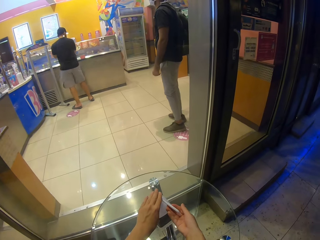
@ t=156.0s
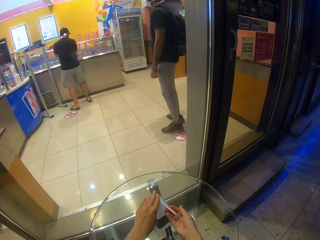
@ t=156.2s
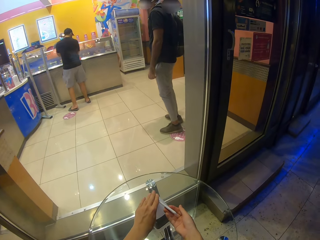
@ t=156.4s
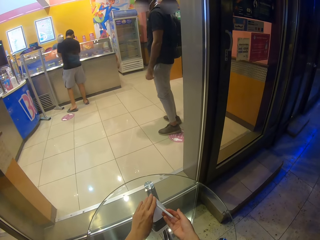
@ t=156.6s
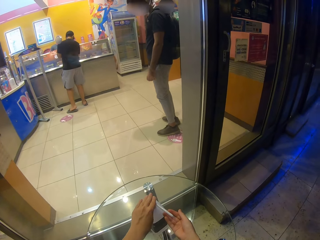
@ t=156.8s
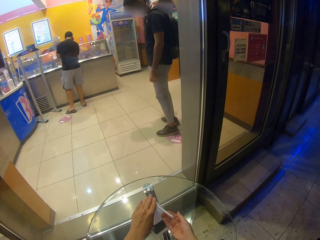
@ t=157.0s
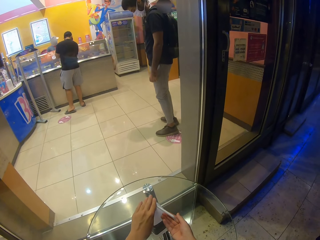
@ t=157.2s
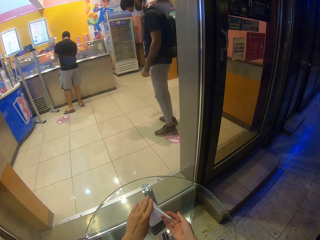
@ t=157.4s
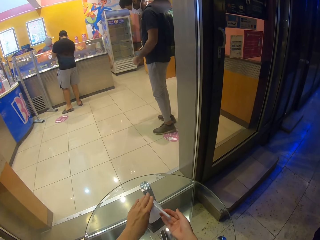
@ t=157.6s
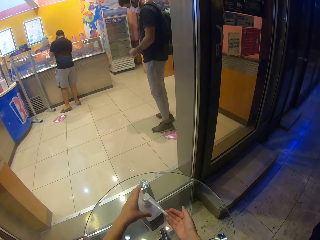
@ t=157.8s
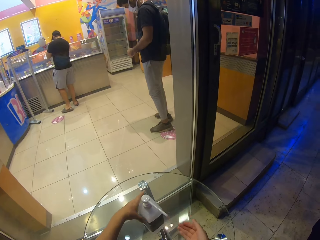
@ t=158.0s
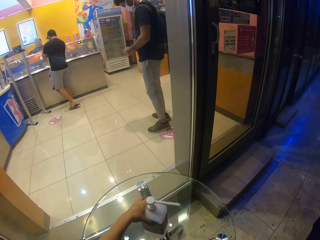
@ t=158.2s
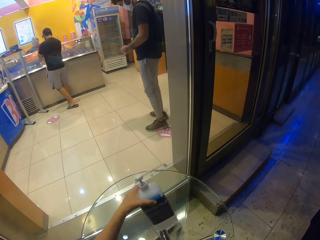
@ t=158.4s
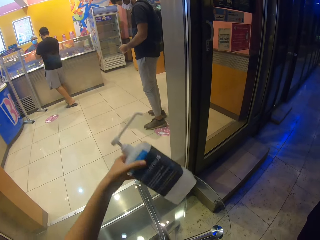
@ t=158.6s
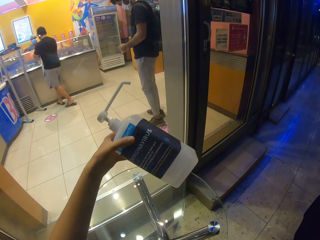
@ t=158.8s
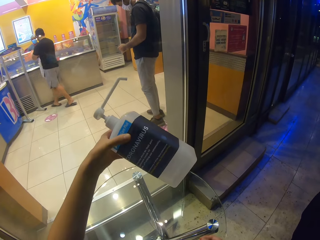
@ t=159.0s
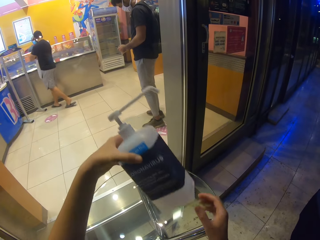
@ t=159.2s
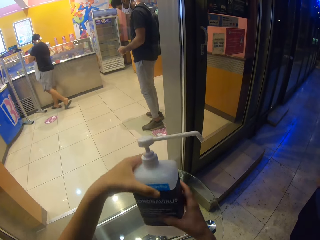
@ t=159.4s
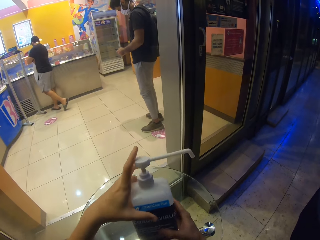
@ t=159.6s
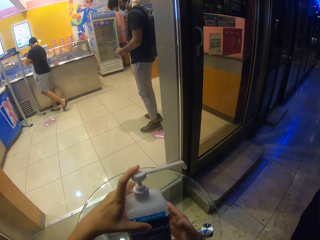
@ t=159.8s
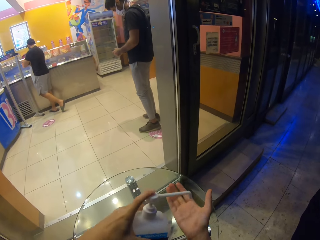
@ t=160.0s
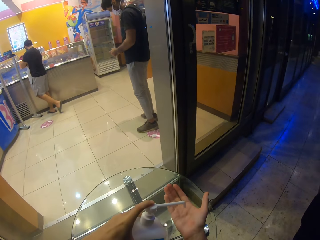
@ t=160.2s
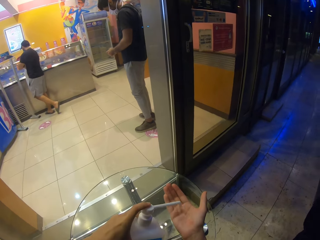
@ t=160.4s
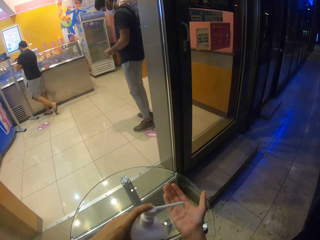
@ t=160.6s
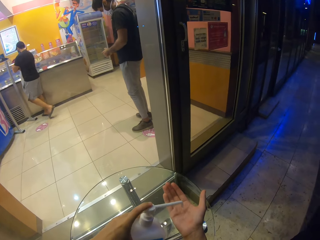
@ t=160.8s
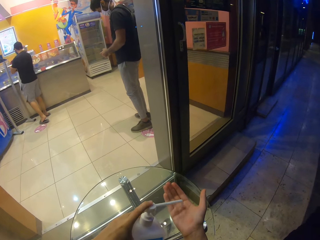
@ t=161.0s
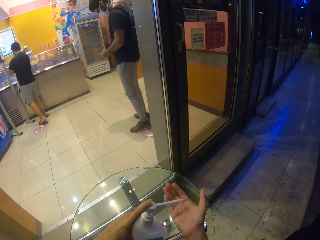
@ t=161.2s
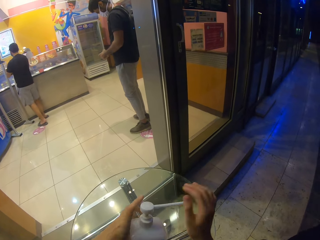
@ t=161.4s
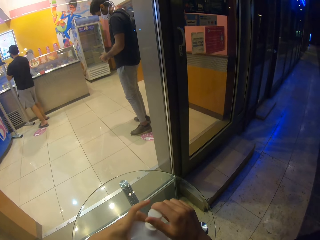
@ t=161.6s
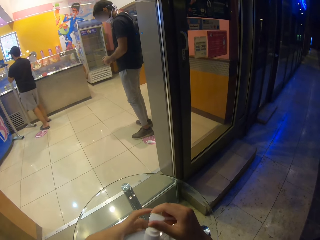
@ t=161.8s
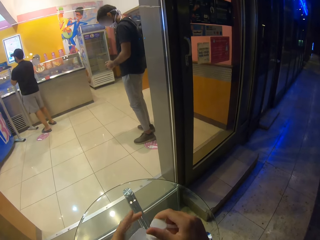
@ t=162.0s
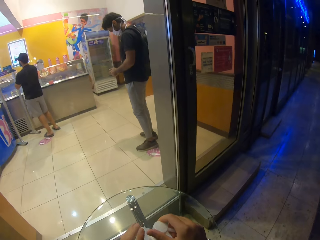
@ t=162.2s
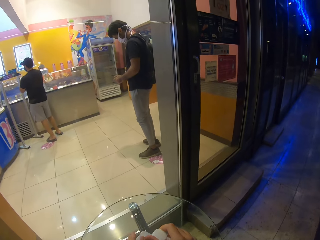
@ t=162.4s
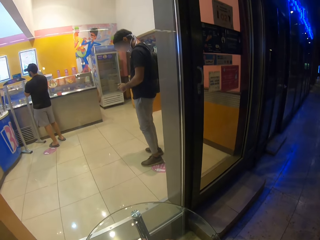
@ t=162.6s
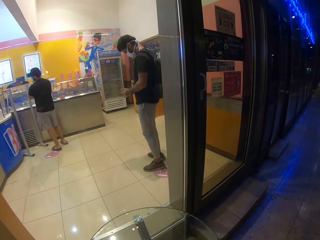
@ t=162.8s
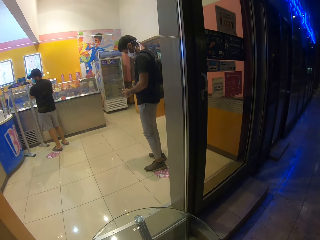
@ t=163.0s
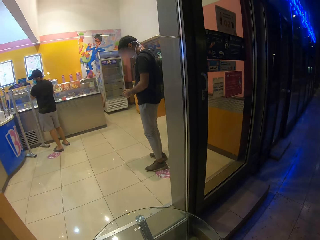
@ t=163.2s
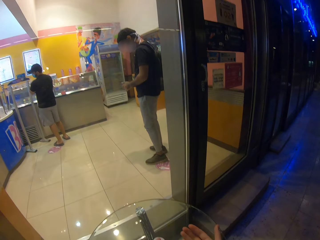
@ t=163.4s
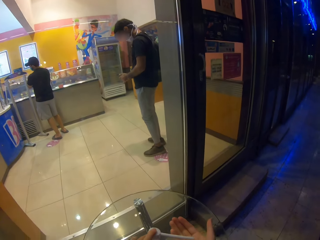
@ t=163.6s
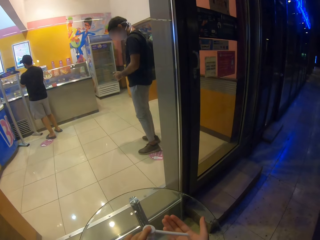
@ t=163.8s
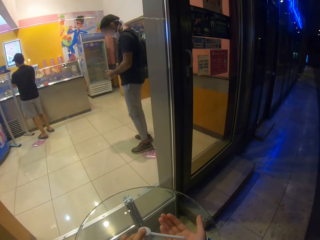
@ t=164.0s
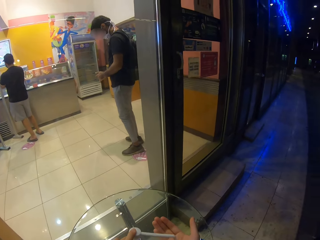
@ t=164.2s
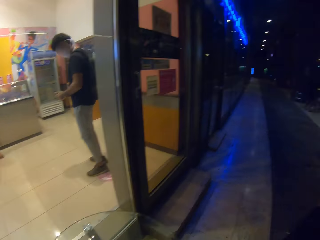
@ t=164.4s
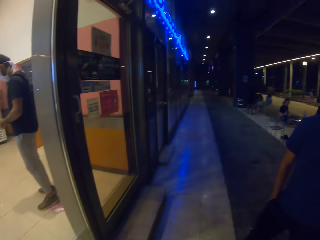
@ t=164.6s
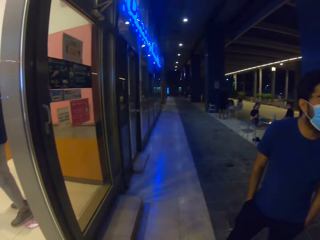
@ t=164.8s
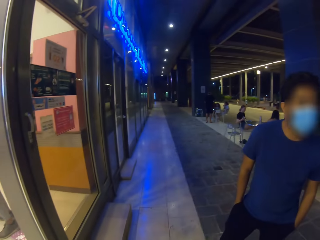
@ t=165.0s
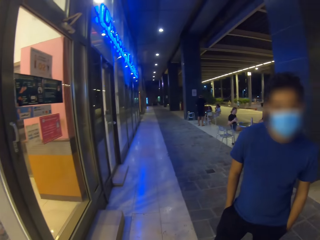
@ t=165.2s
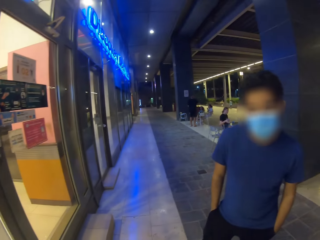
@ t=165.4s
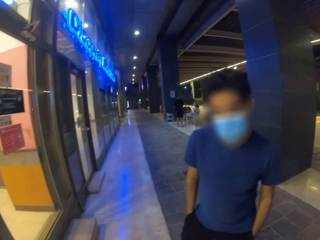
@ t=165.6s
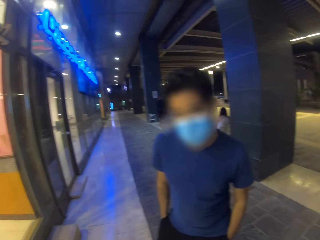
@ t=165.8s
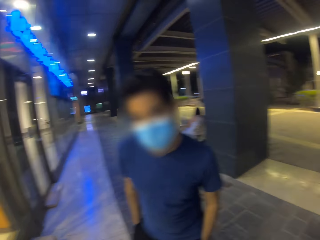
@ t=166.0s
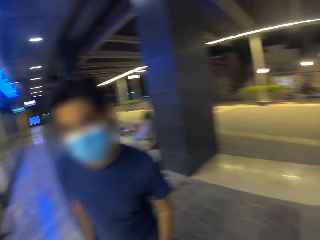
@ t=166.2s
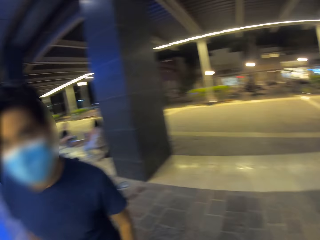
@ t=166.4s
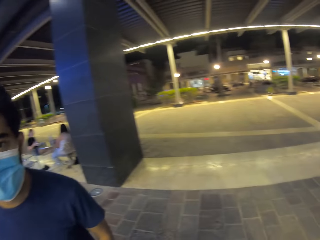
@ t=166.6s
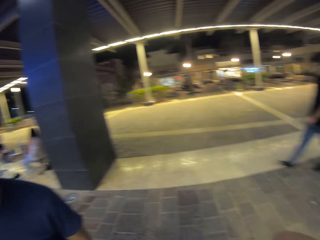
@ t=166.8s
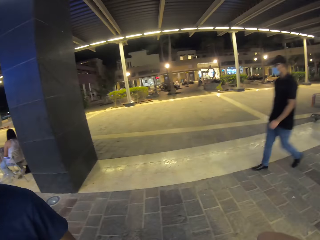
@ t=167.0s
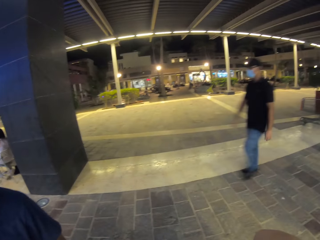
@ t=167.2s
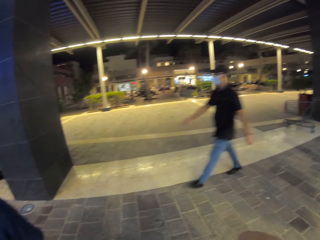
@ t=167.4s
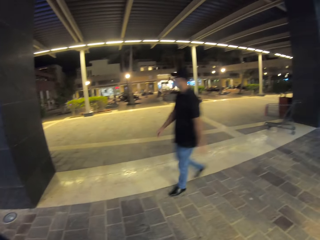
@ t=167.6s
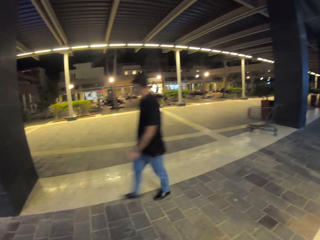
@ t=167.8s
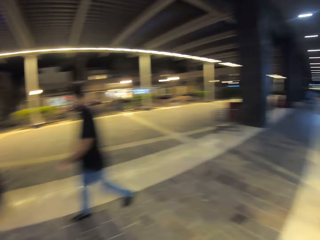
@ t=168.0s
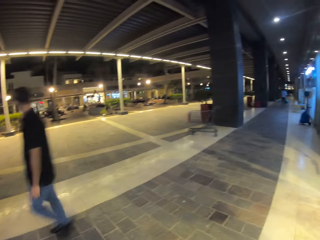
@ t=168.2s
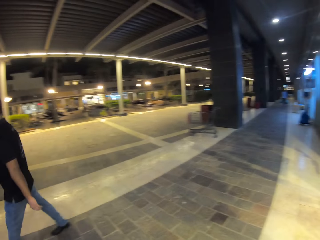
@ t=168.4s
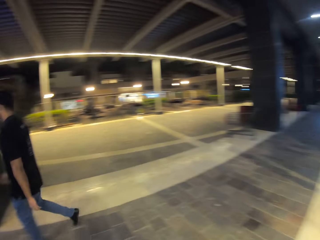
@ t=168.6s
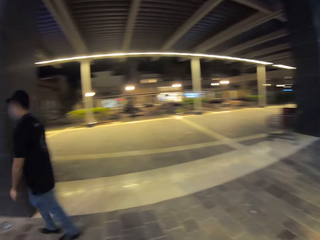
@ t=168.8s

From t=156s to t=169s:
The camera wearer lifts the sanitizer bottle. They look through the sanitizer bottle. They apply the sanitizer, press the sanitizer bottle. They look through the glass panel of the shop, press the sanitizer bottle, and look around. A person pockets in the building. Another person walks in the building.

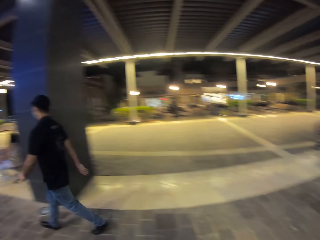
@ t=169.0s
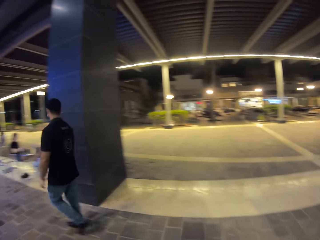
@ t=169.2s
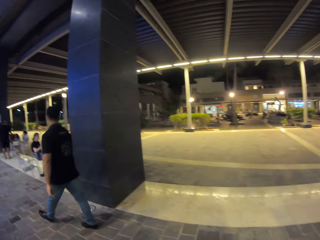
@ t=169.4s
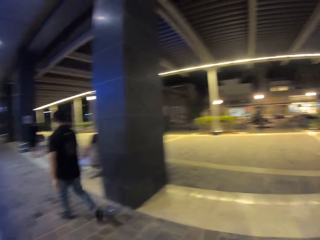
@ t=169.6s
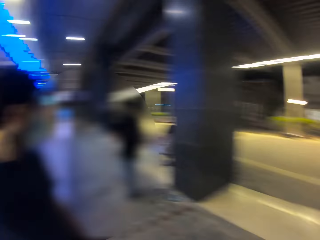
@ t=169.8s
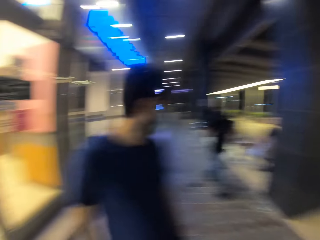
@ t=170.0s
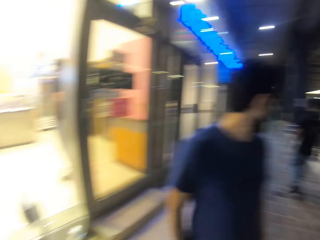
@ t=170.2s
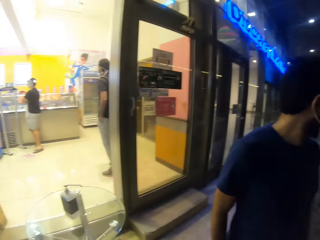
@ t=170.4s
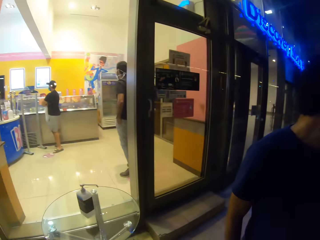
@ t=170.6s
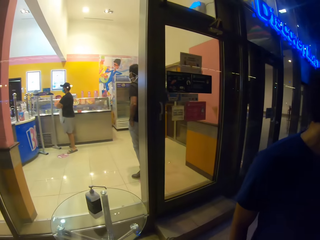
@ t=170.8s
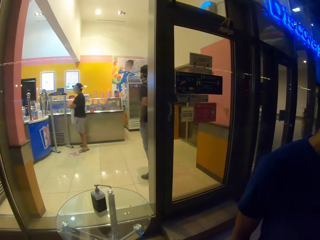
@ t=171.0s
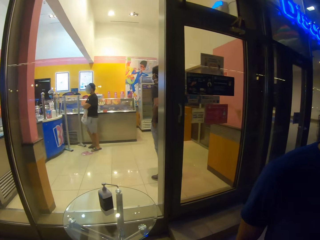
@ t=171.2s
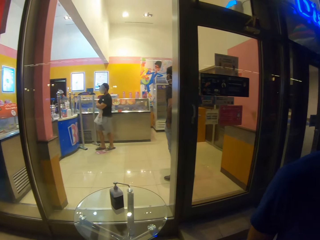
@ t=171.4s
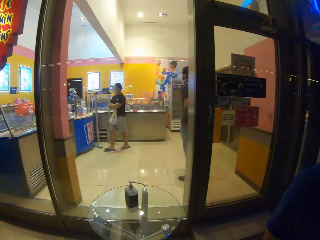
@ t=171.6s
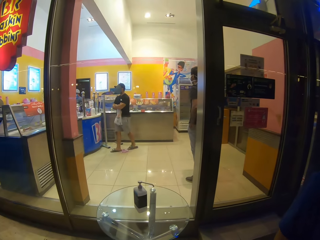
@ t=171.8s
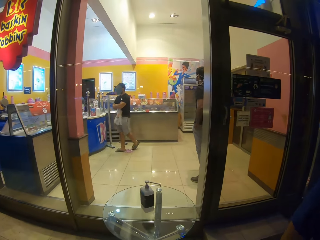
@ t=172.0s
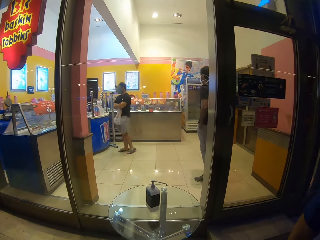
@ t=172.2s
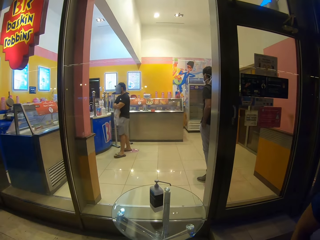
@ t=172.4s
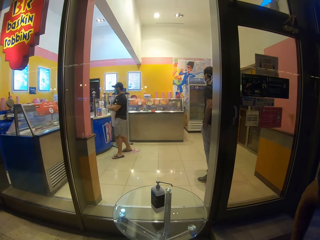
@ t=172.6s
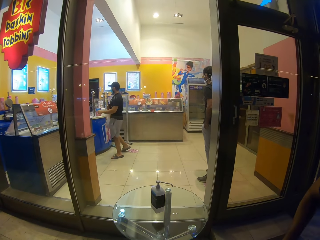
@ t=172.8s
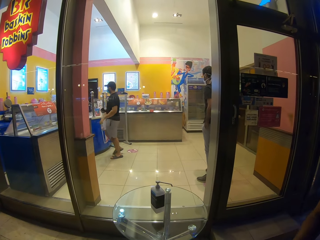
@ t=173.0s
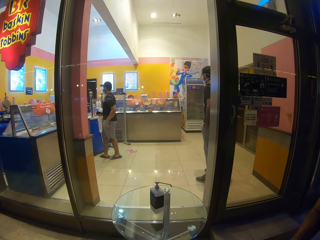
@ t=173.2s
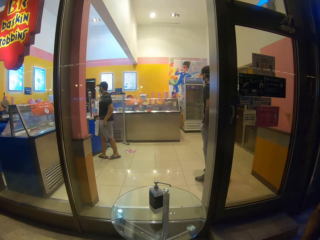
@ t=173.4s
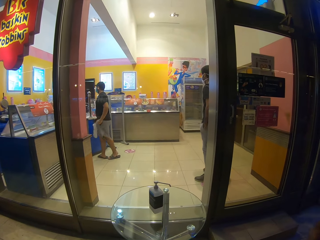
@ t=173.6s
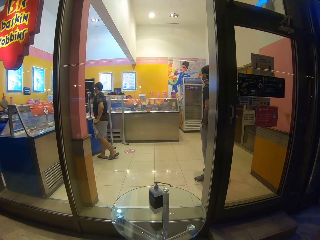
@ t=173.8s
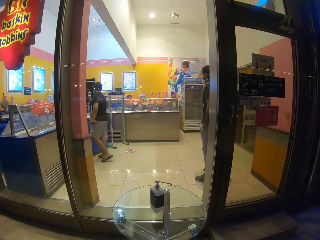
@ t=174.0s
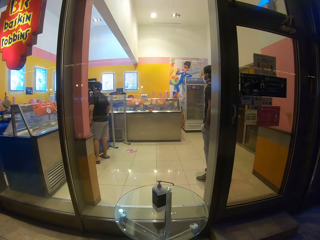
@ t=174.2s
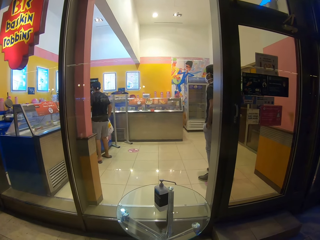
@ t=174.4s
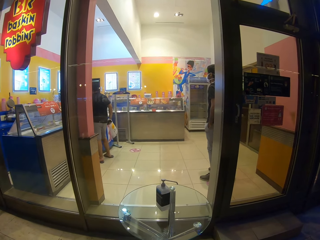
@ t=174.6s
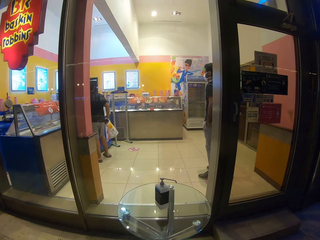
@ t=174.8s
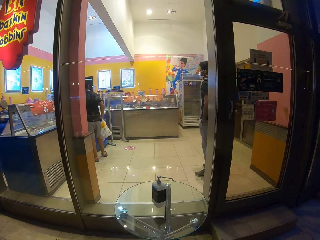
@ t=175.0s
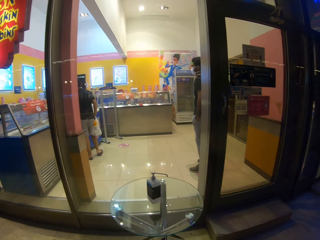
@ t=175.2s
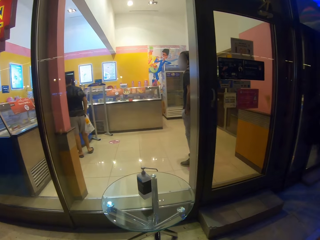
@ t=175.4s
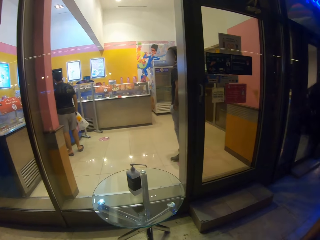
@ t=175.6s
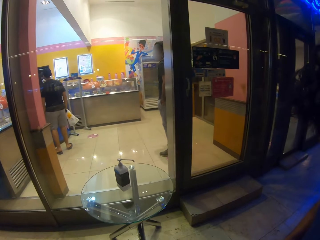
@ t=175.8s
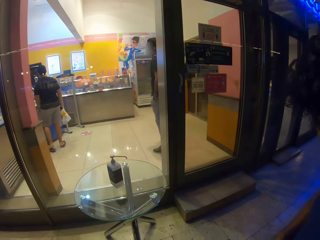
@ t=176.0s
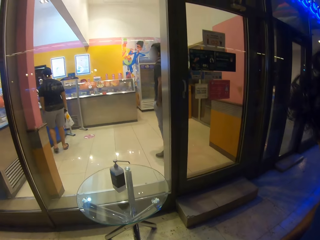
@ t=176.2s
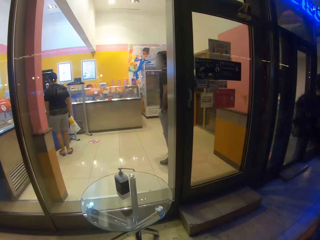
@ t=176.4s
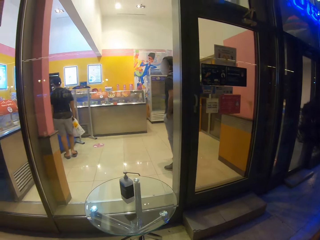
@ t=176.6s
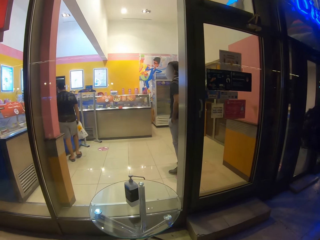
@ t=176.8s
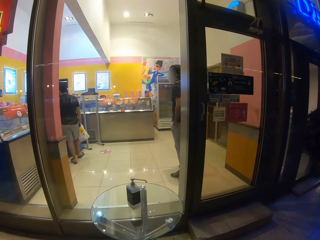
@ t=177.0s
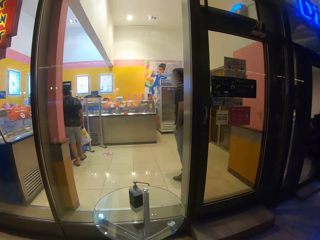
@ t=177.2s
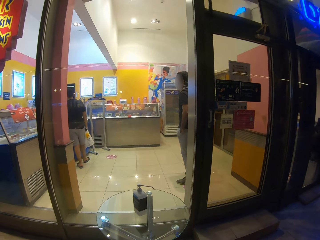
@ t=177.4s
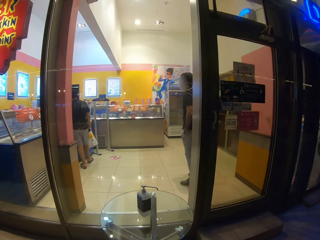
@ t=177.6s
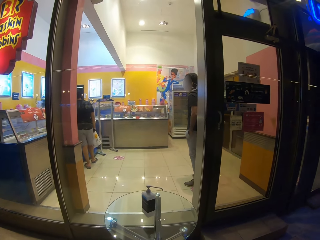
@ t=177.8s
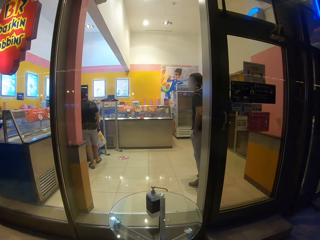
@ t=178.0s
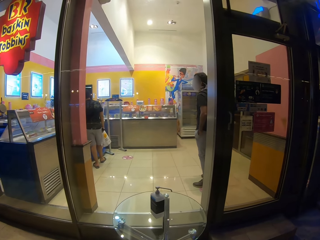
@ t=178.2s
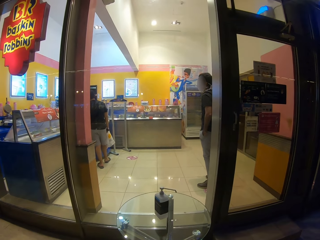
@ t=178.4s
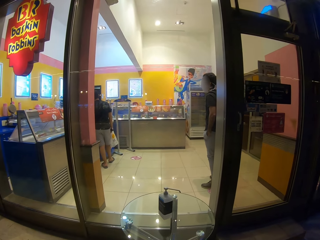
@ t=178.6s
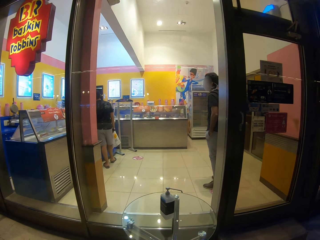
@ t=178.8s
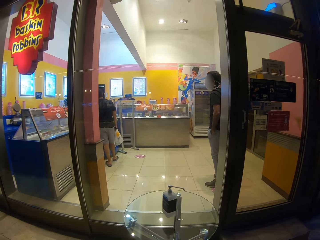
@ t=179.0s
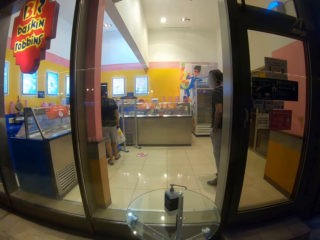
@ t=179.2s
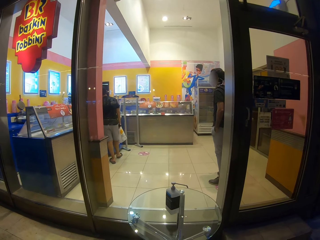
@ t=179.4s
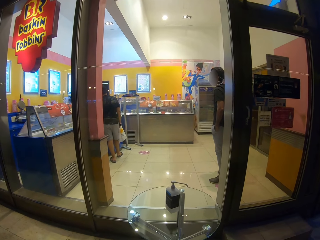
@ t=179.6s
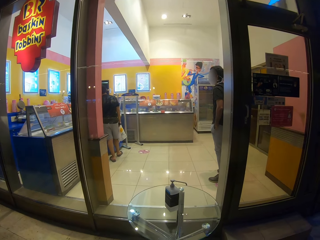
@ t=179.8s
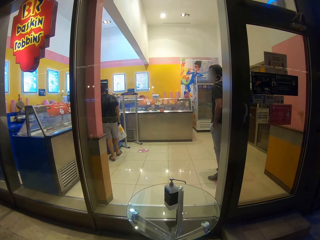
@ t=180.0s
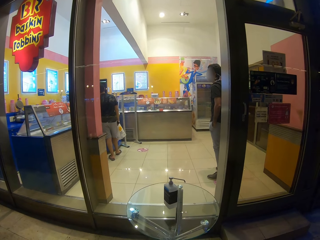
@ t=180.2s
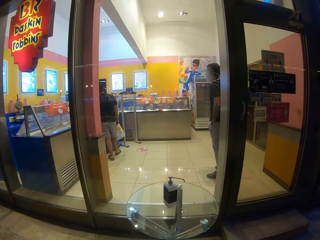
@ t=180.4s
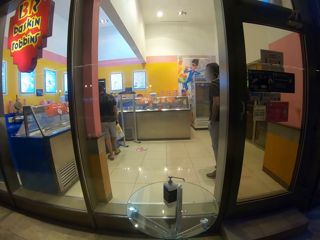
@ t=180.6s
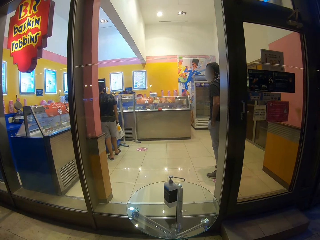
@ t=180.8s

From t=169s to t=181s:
The camera wearer looks through the glass panel of the shop. A man walks inside the shop.
